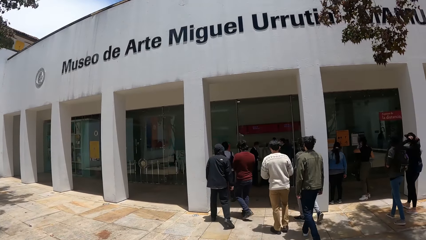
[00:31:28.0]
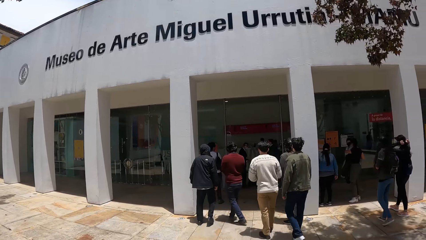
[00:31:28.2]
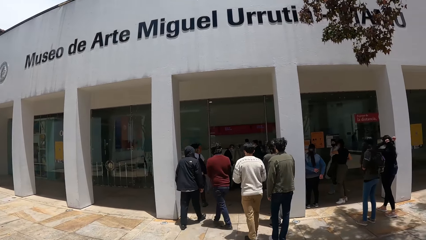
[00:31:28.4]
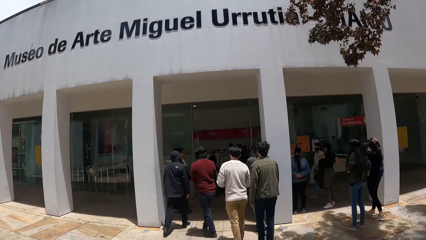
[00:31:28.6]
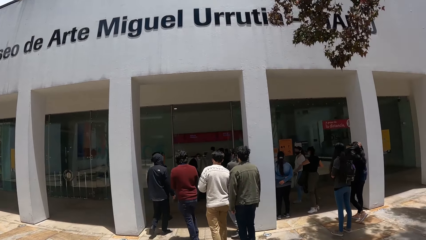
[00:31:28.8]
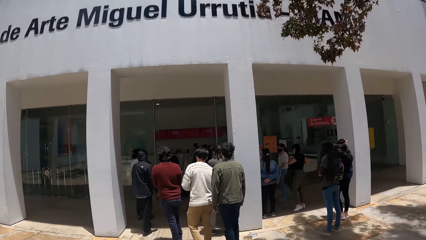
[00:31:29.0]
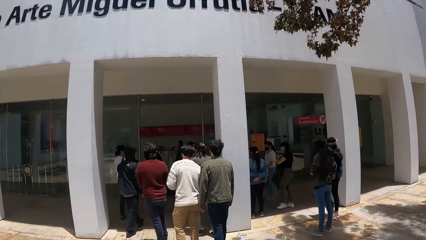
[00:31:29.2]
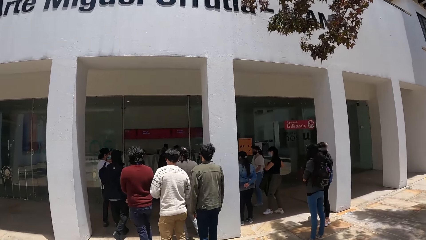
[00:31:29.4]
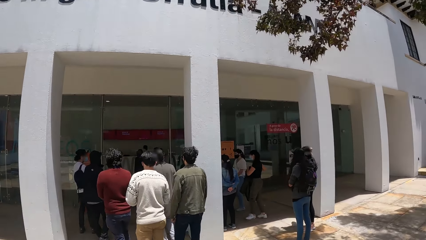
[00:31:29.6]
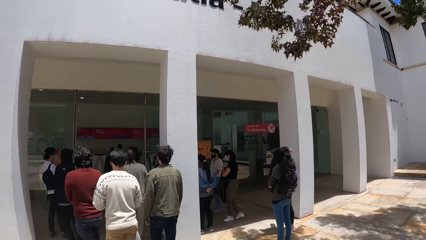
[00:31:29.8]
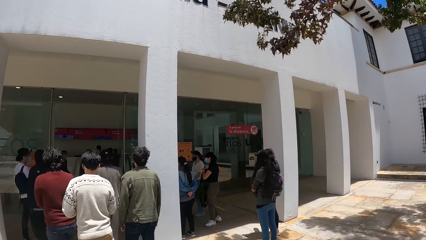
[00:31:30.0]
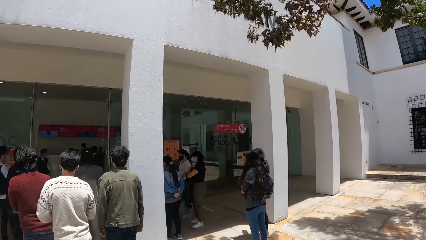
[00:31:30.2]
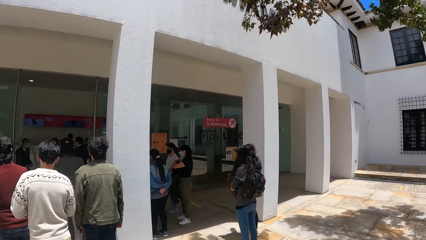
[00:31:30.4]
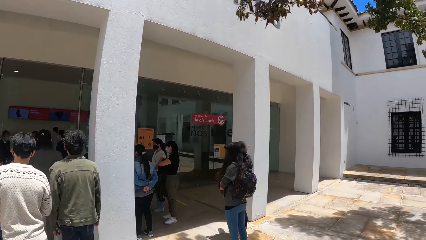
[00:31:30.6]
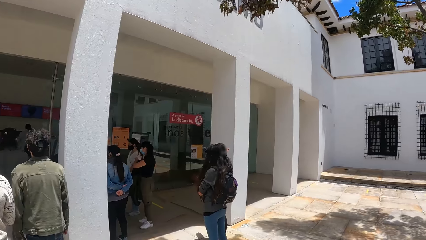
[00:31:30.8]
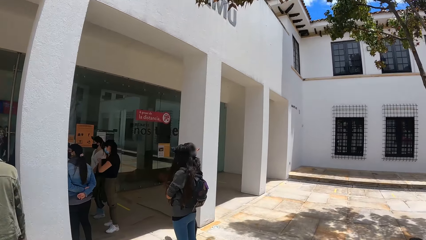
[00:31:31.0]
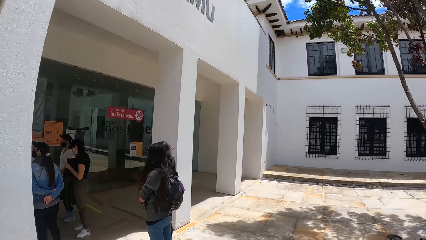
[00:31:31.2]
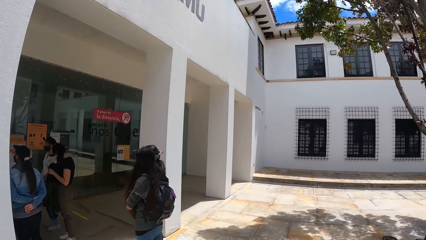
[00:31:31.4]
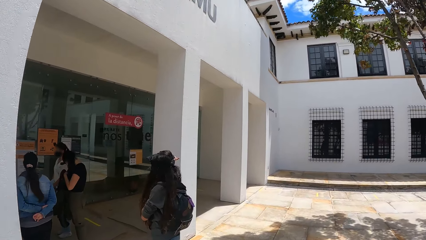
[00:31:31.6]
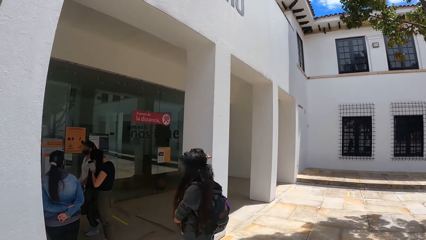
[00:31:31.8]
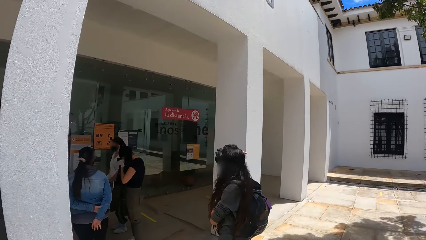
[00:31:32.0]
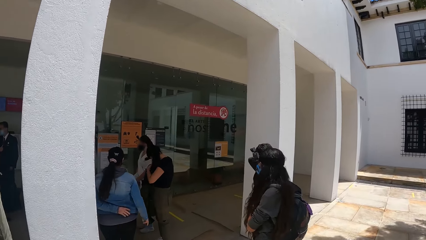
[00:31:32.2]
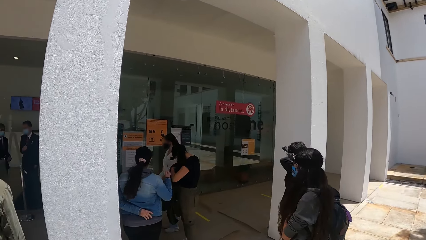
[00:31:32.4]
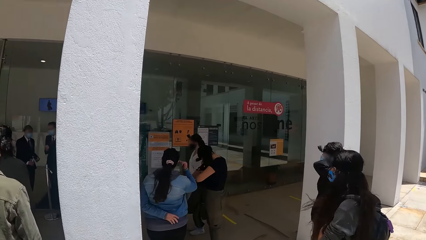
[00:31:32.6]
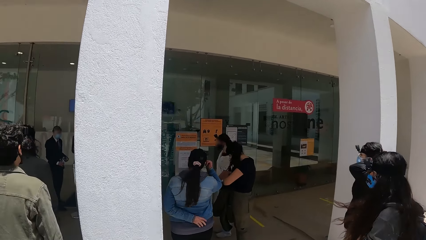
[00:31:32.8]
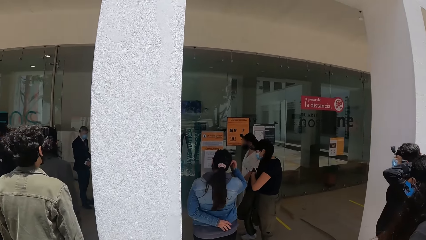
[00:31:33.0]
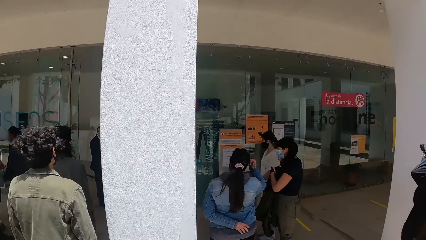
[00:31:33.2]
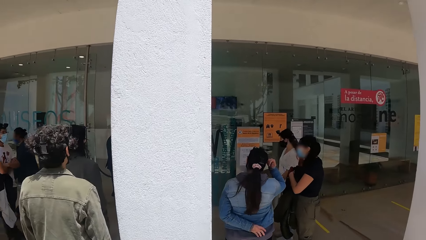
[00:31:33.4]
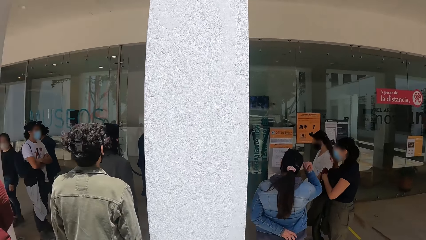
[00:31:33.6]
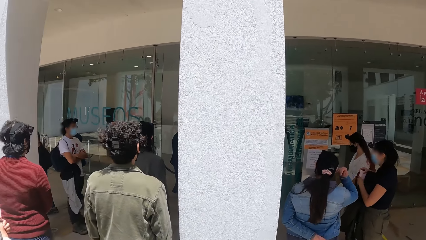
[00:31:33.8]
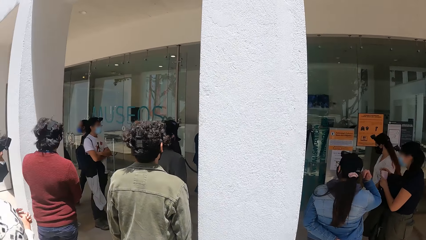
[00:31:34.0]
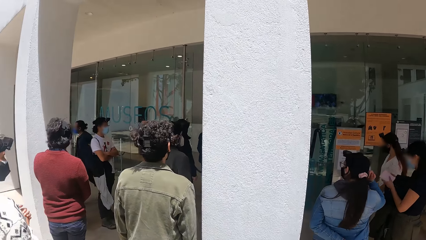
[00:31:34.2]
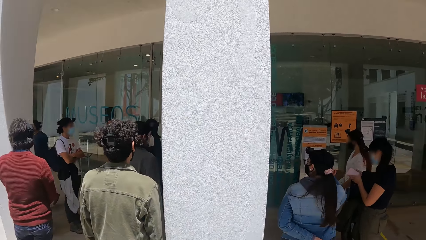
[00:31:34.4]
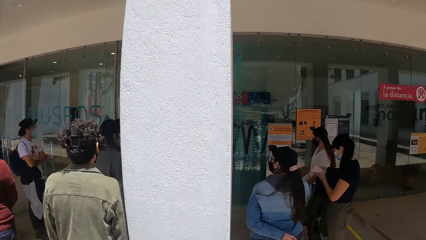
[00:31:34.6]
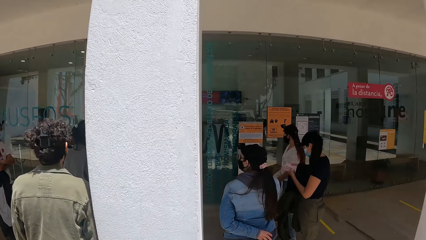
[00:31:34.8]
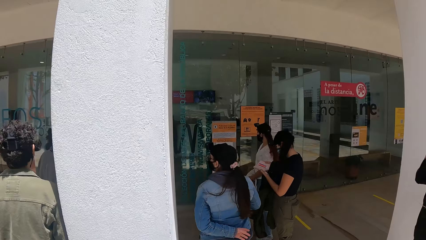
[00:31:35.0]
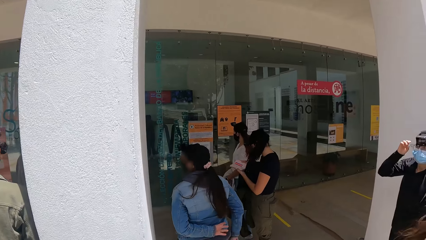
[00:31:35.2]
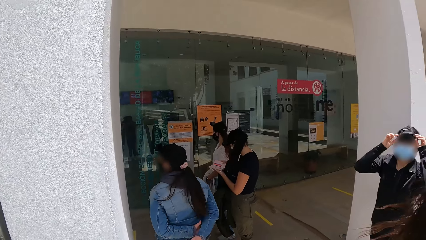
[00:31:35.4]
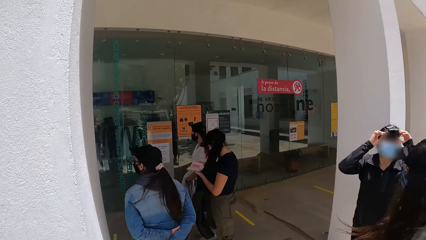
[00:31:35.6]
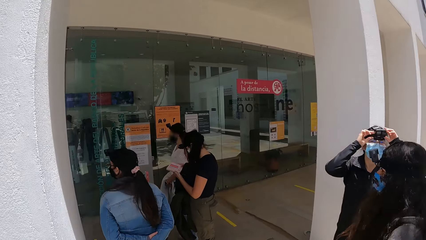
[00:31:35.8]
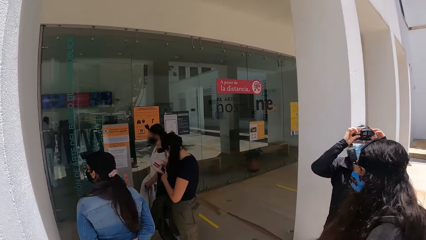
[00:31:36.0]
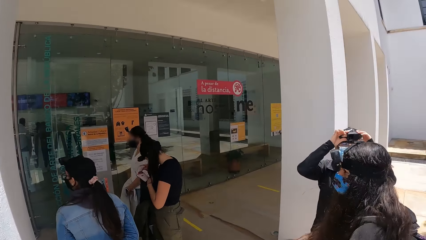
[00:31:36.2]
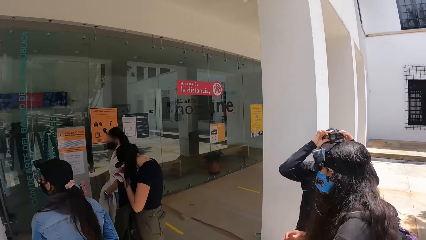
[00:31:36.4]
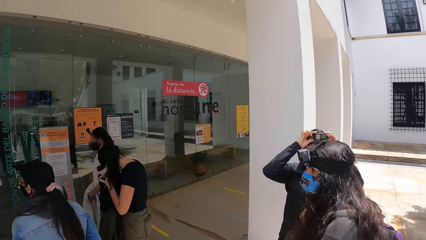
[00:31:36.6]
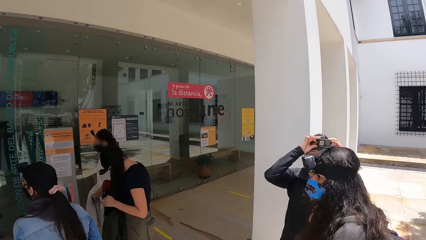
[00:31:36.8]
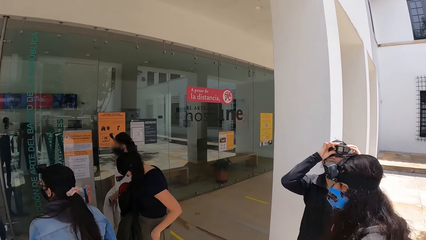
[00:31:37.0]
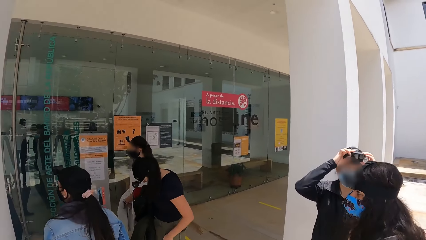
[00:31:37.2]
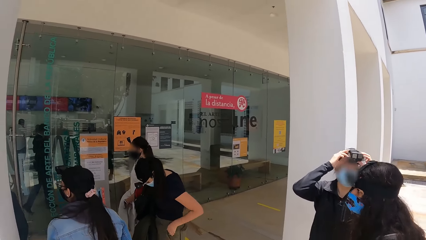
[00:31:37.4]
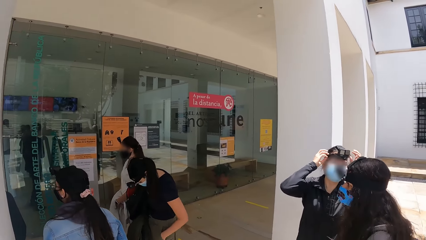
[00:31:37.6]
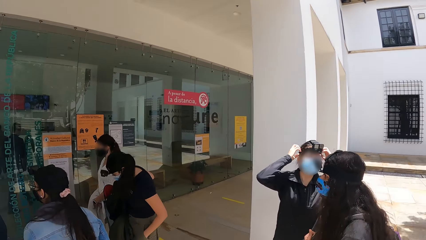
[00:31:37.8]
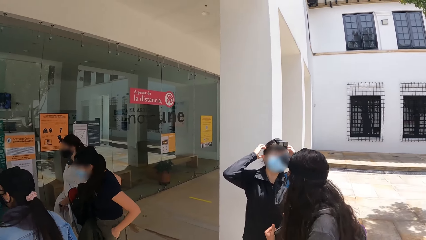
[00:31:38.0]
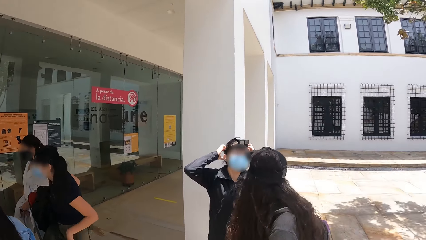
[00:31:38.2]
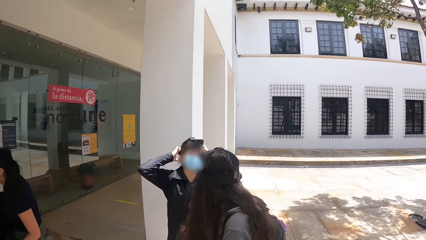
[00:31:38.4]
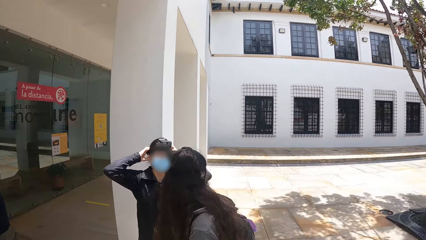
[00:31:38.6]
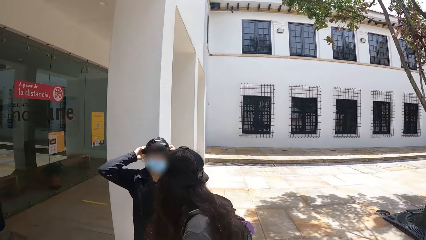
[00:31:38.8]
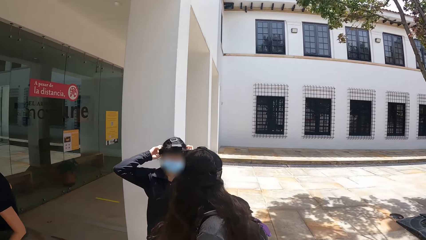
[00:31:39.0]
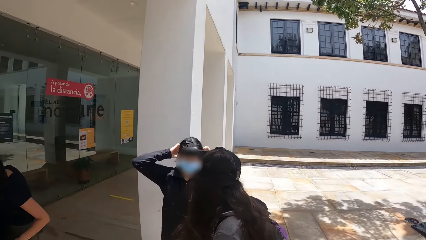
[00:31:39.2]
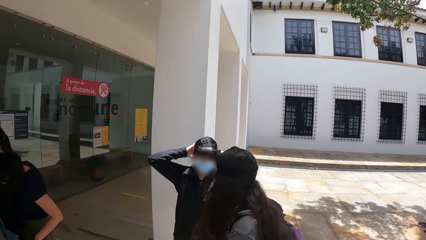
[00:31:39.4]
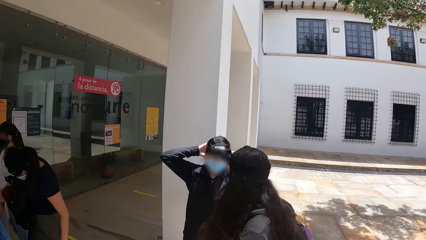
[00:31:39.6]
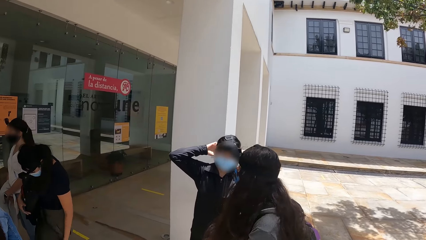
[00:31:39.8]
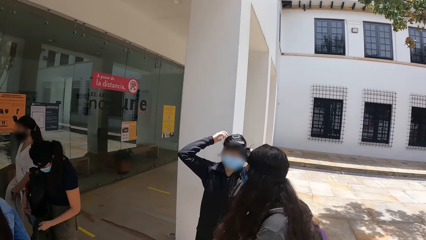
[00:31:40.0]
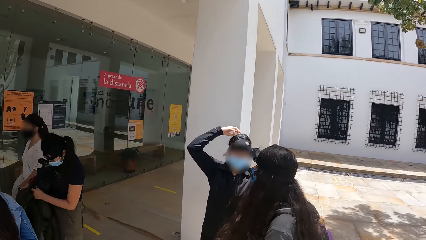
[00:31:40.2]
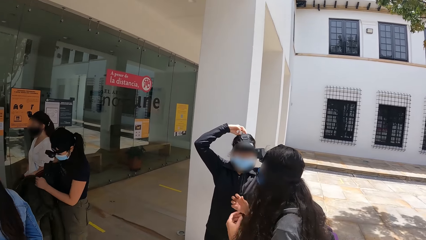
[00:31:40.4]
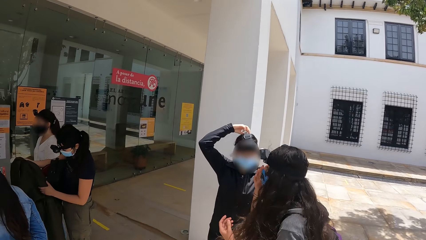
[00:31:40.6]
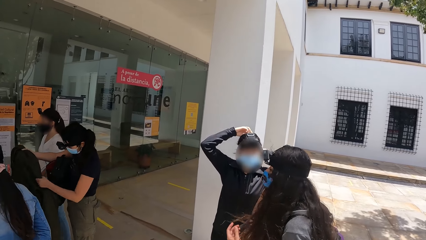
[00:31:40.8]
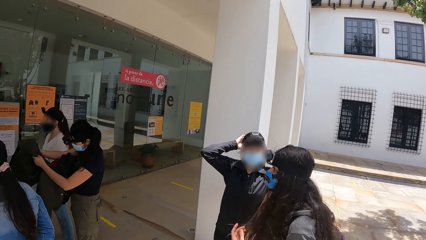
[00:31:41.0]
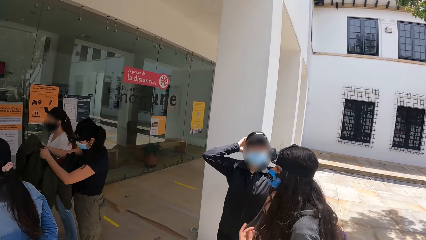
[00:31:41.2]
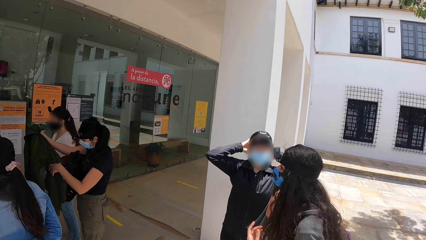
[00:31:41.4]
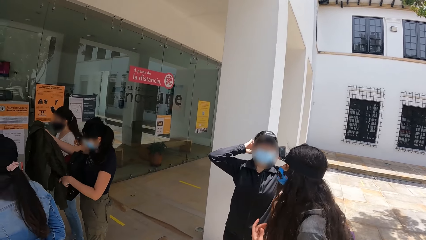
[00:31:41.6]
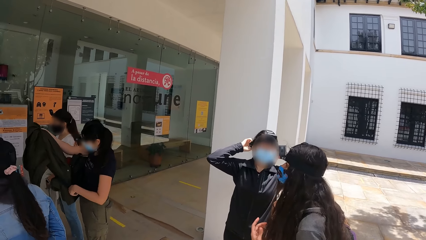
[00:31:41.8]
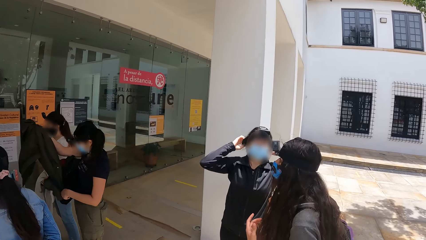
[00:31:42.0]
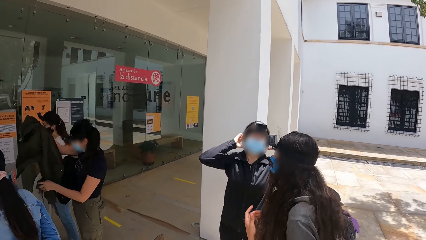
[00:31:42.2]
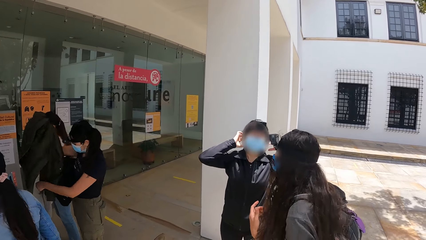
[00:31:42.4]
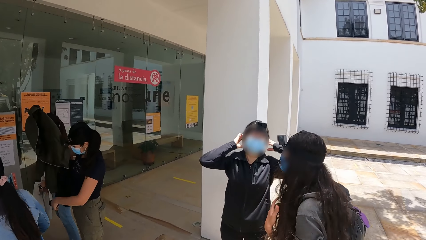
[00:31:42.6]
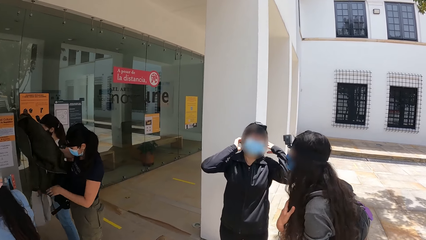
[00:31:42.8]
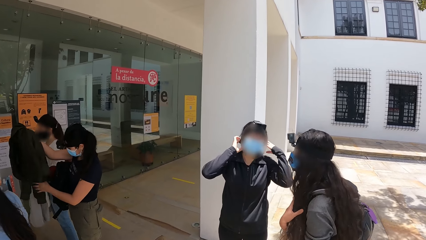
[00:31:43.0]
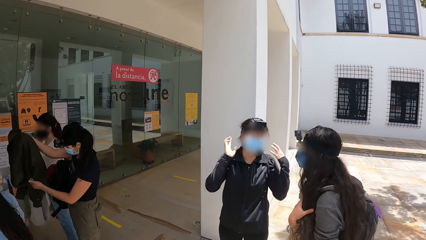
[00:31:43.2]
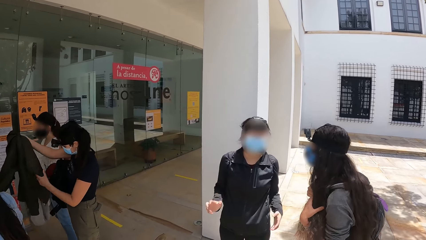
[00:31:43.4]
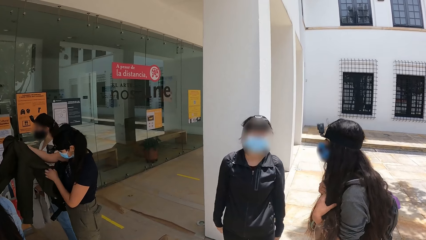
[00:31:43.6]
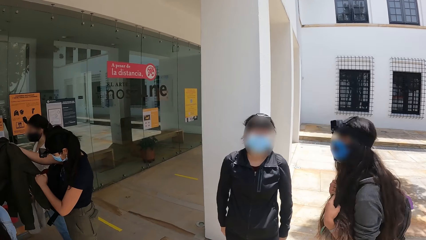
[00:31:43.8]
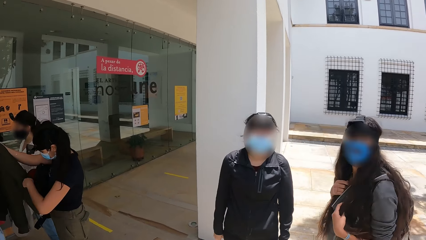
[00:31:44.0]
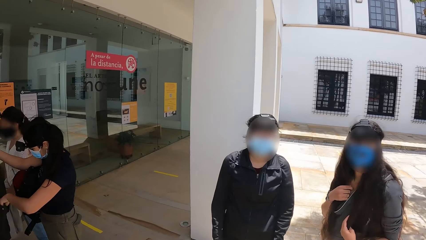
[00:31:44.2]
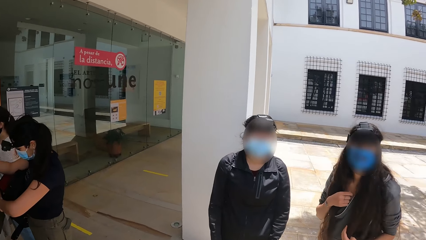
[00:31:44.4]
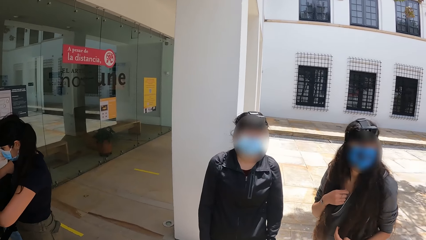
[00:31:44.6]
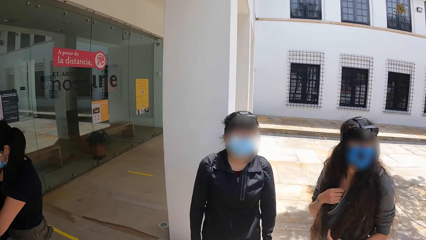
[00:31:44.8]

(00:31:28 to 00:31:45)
The camera wearer stands in front of the building. They walk on the pavement and look around. They look around again.
